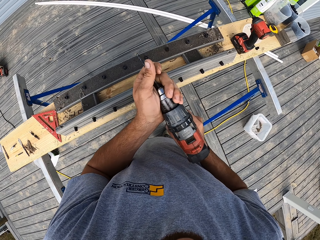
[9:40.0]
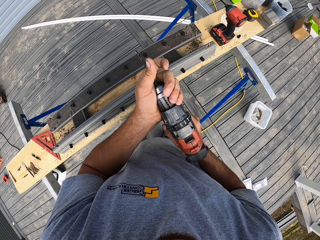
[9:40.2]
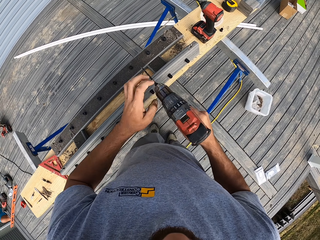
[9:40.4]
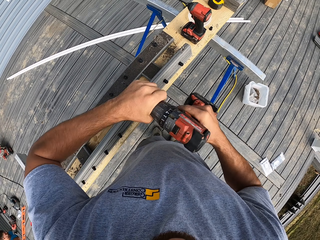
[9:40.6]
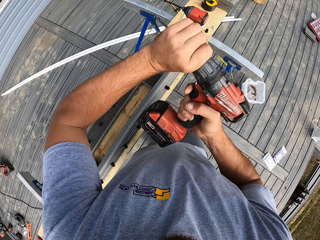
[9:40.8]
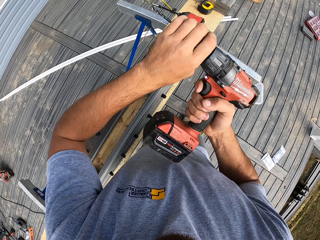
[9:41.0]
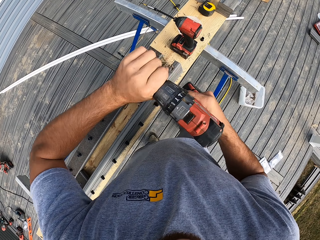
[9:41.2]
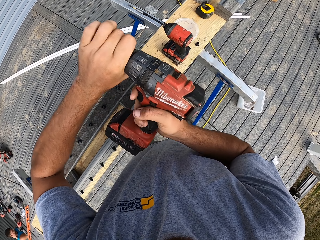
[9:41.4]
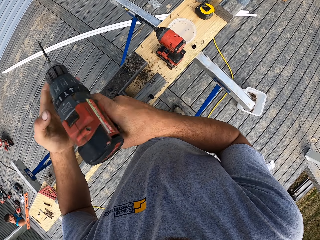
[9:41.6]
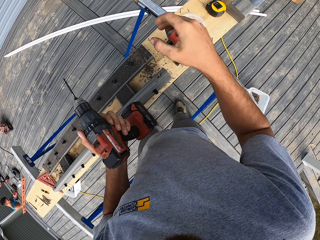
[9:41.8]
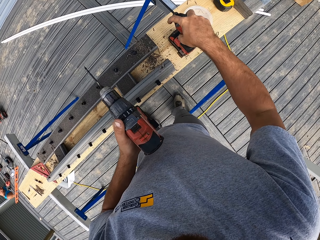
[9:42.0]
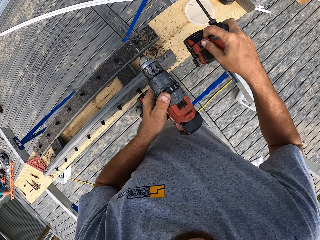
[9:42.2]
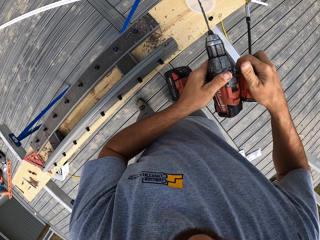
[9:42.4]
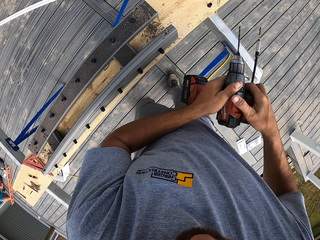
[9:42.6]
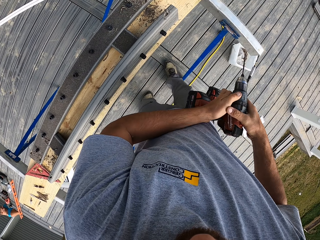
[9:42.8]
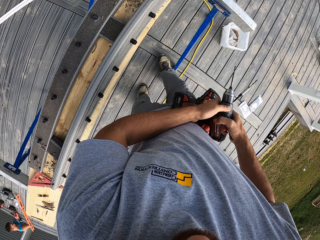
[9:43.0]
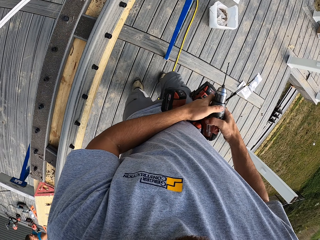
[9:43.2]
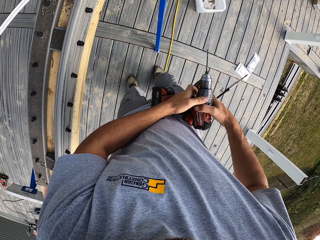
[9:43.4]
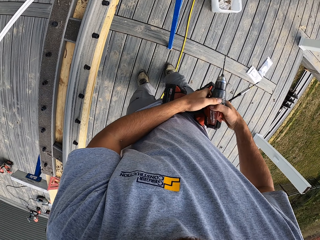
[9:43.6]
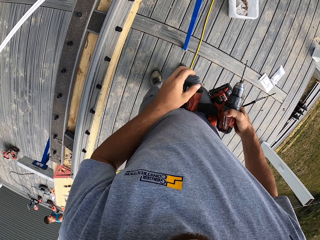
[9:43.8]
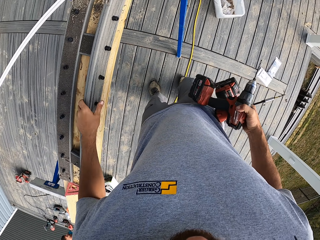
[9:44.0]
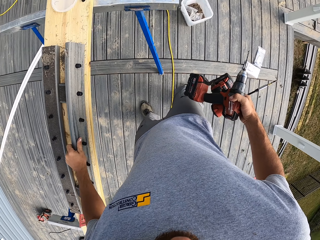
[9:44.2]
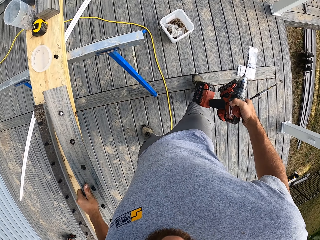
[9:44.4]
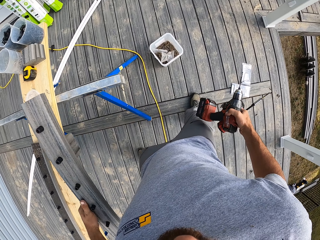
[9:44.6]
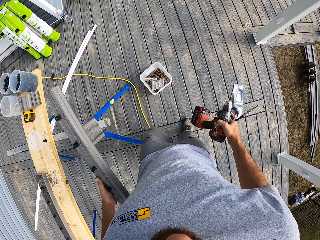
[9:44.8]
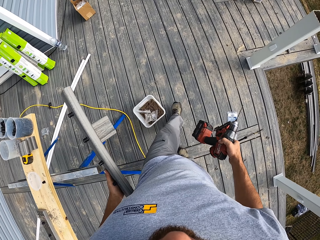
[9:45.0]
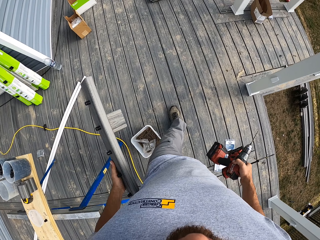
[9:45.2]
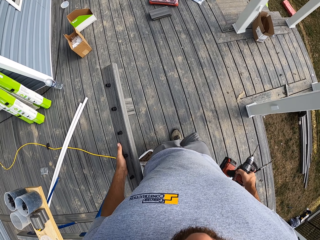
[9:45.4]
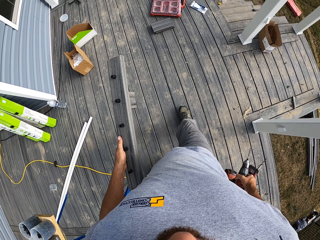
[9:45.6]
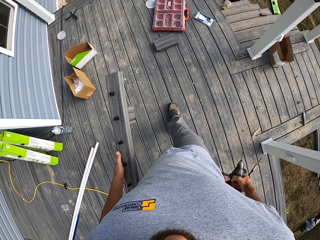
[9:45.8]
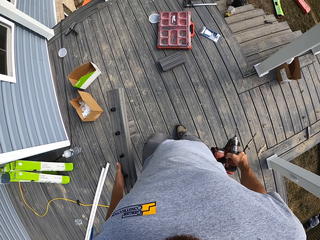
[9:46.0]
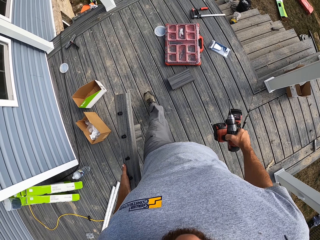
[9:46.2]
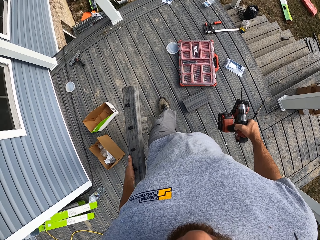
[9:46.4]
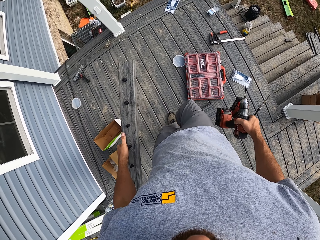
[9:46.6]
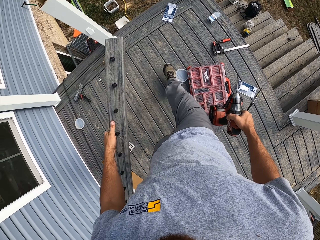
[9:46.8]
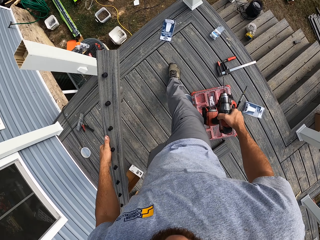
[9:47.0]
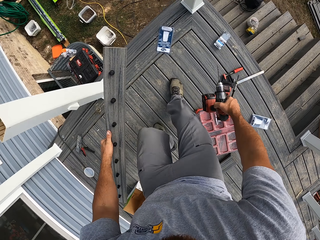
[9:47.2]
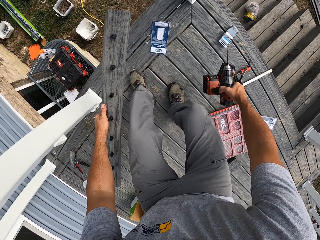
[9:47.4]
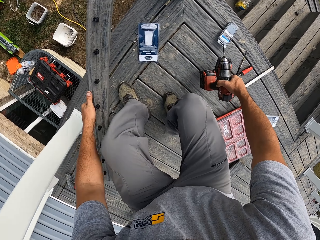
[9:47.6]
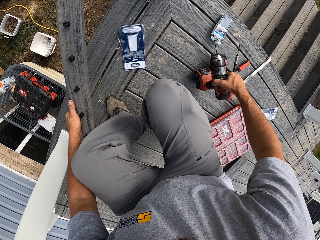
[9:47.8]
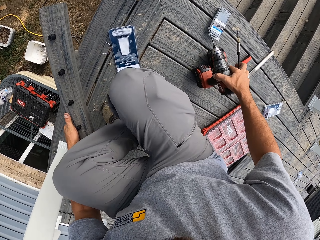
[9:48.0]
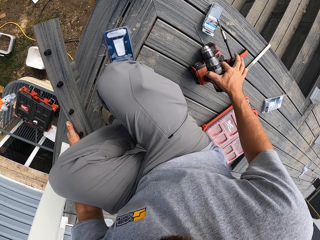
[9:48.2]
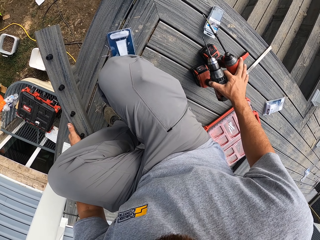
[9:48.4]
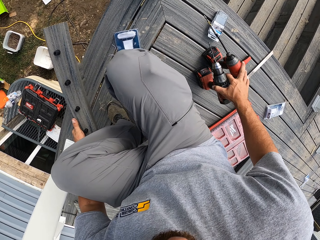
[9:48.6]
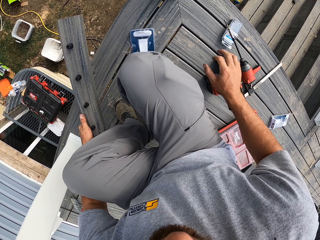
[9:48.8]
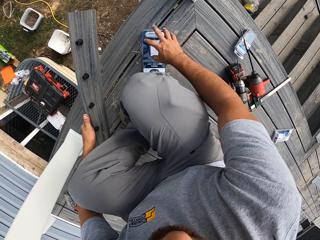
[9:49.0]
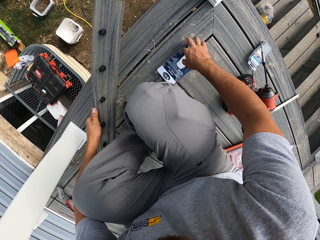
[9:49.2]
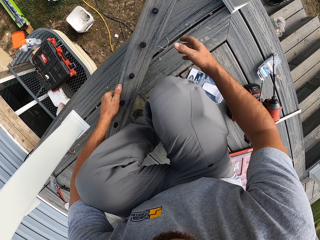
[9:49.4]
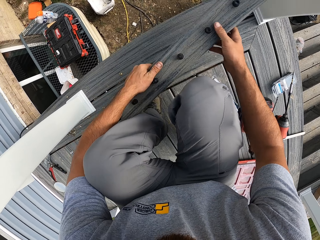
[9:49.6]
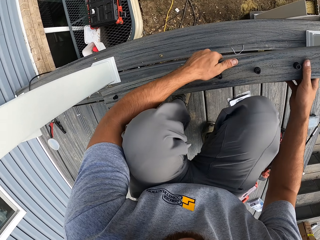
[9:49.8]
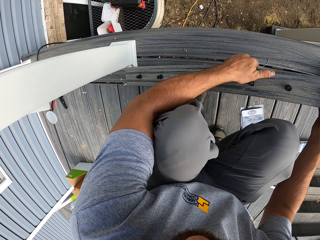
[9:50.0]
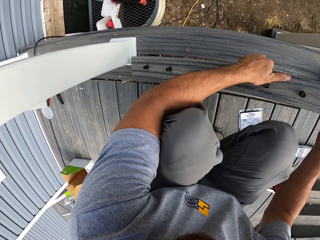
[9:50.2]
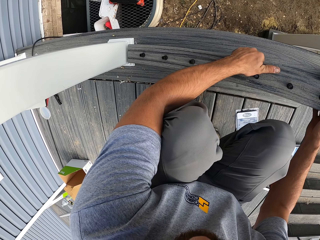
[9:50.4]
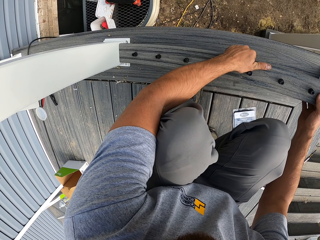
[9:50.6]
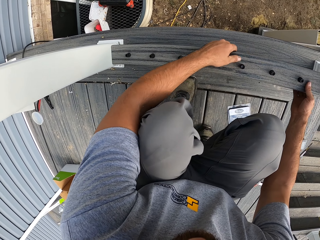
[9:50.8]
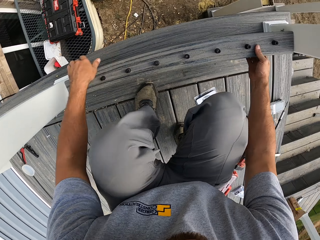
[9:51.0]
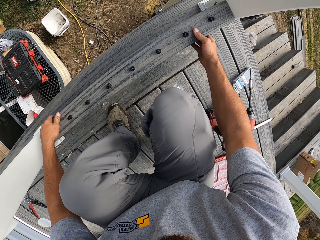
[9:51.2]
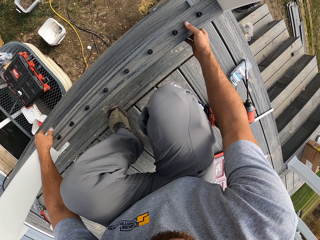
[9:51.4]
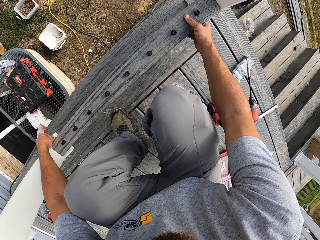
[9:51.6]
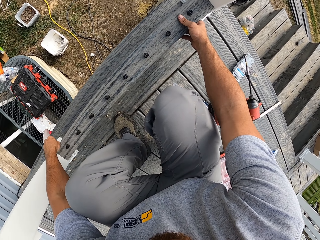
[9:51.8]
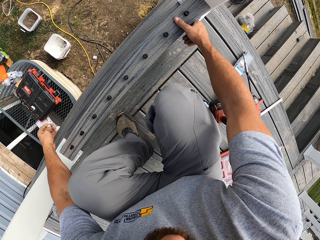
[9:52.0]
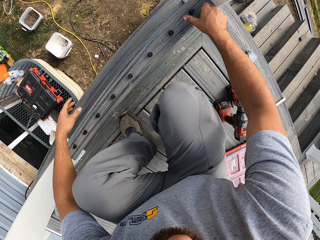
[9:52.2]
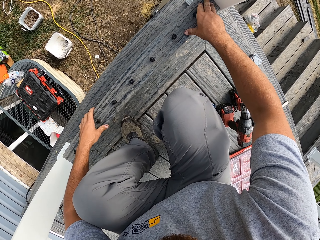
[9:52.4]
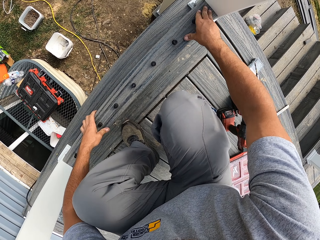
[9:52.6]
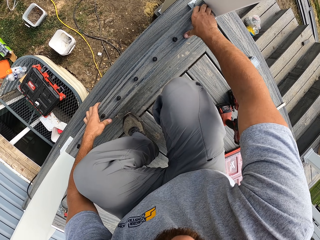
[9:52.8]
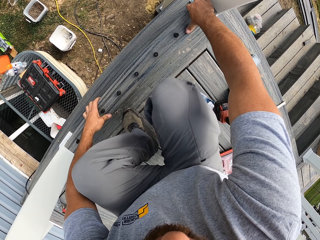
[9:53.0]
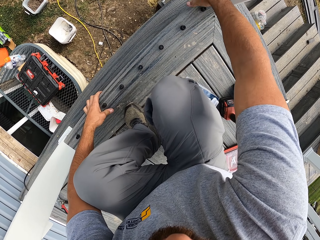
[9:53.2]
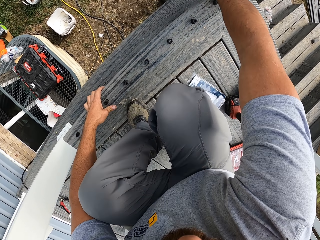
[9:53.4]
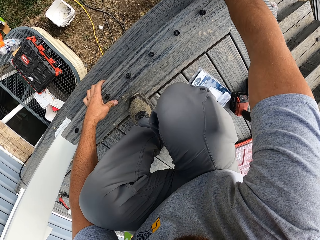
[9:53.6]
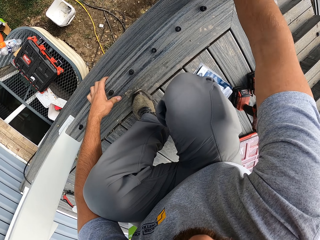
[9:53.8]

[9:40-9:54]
The camera wearer puts the screw on the drill. He tightens the screw from the drill. He takes another power drill from the wood. He picks up the wood from the bench with his left hand. He walks on the floor. He puts the drills on the floor. He fixes the wood on something with the power drill.

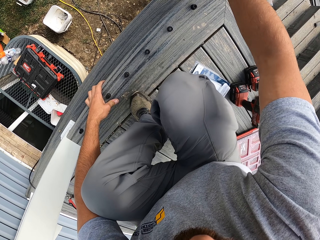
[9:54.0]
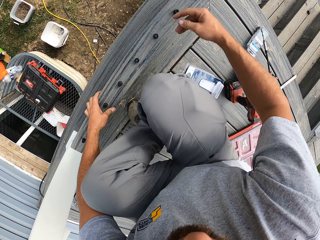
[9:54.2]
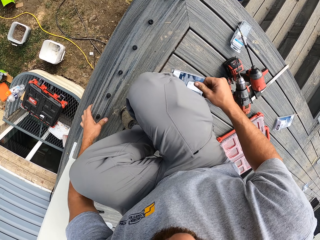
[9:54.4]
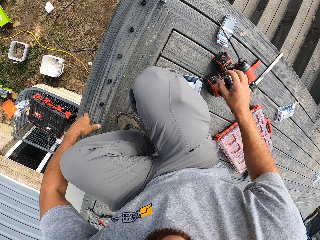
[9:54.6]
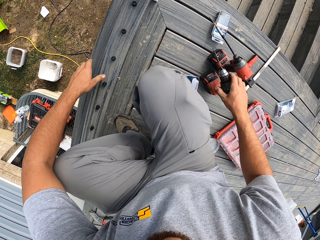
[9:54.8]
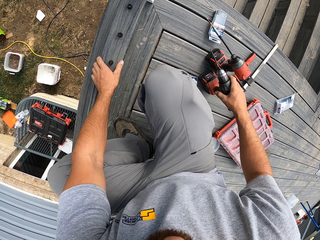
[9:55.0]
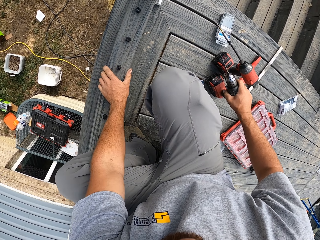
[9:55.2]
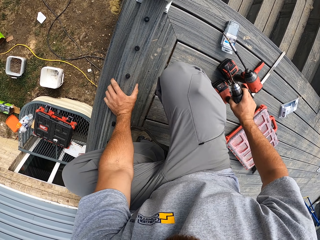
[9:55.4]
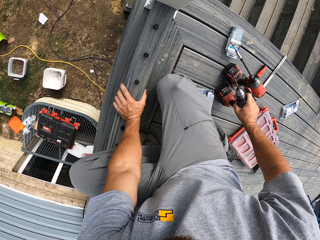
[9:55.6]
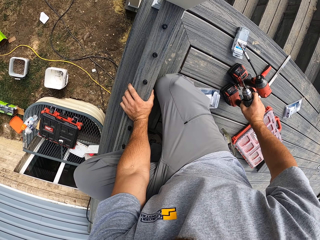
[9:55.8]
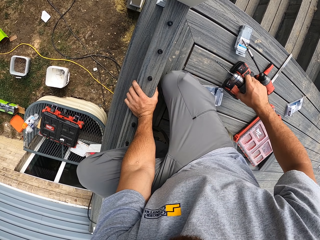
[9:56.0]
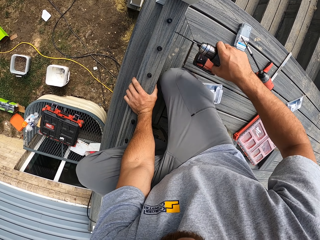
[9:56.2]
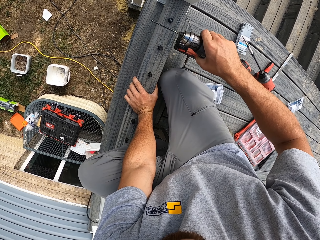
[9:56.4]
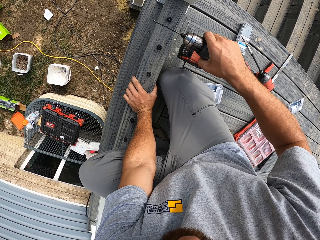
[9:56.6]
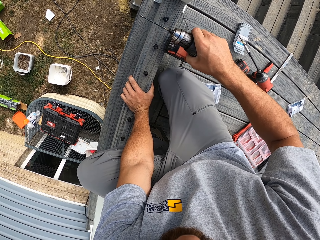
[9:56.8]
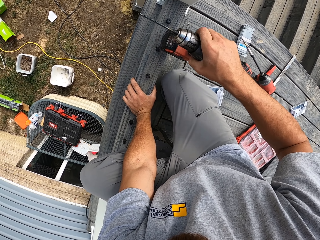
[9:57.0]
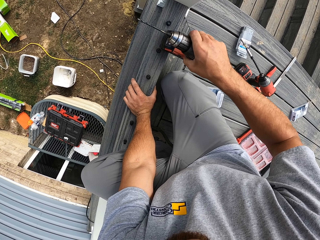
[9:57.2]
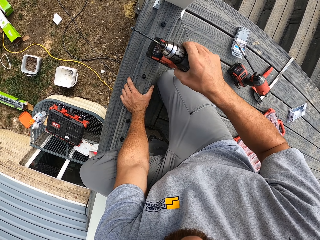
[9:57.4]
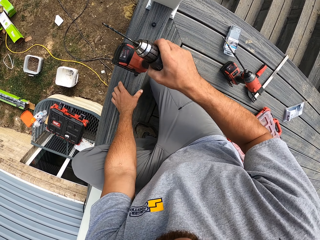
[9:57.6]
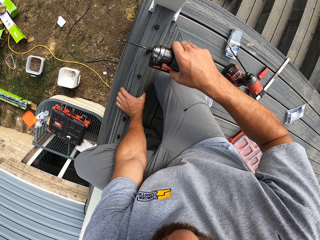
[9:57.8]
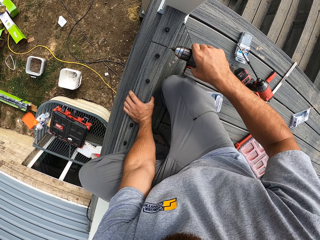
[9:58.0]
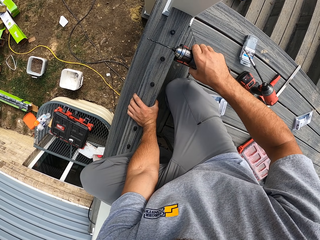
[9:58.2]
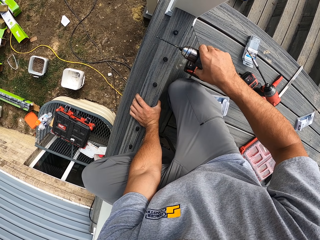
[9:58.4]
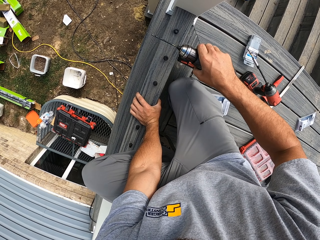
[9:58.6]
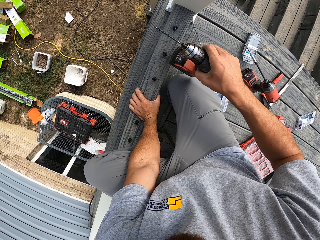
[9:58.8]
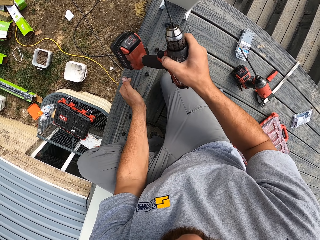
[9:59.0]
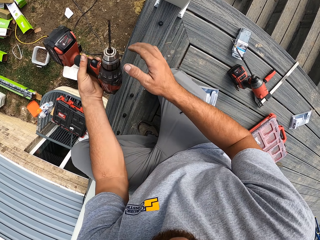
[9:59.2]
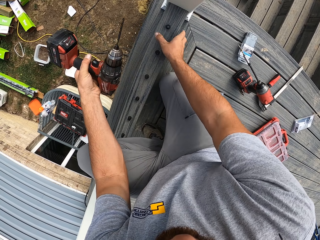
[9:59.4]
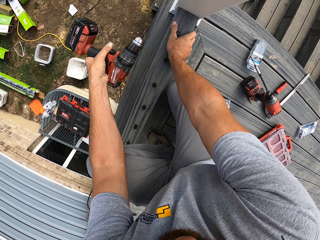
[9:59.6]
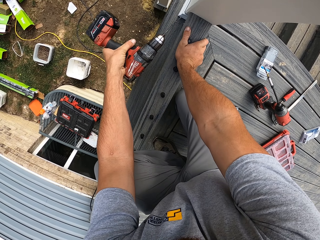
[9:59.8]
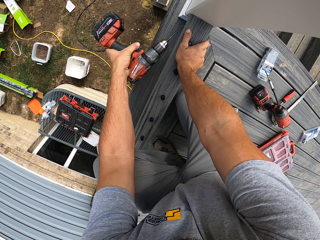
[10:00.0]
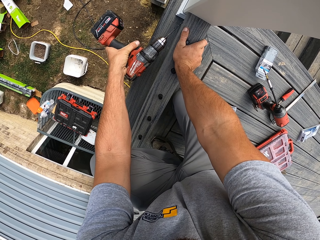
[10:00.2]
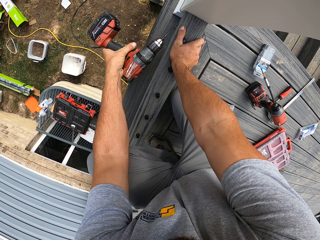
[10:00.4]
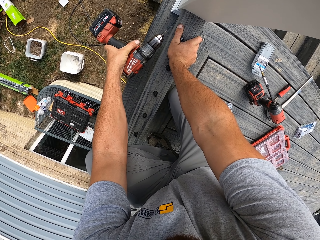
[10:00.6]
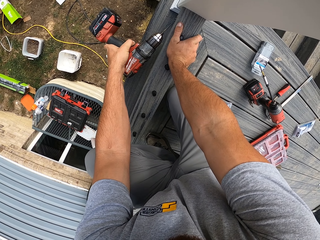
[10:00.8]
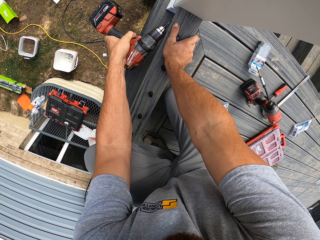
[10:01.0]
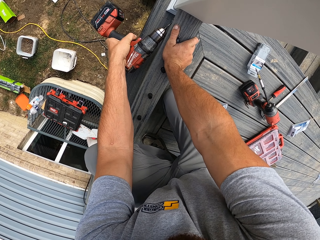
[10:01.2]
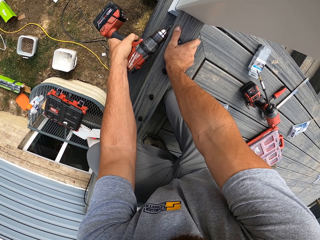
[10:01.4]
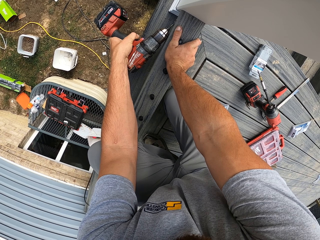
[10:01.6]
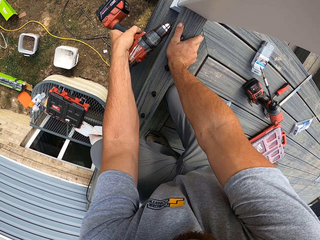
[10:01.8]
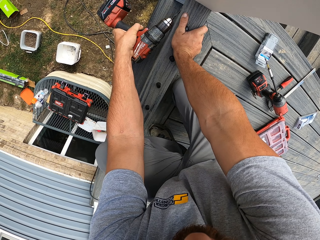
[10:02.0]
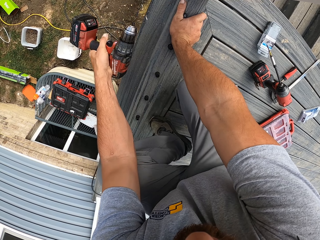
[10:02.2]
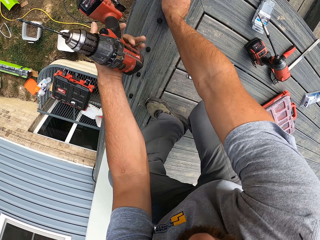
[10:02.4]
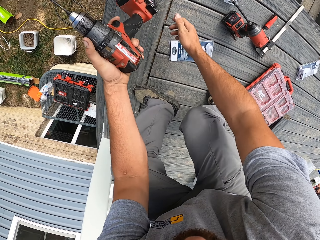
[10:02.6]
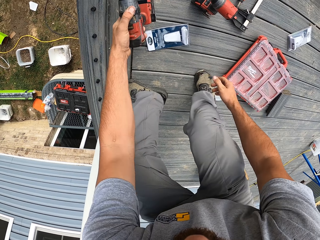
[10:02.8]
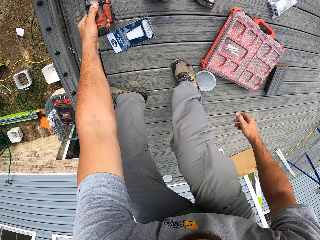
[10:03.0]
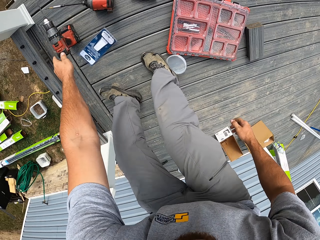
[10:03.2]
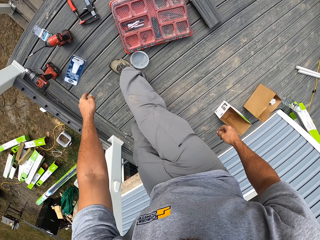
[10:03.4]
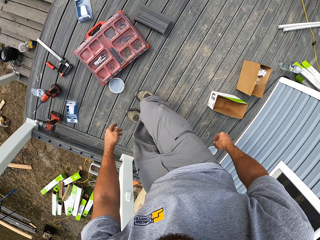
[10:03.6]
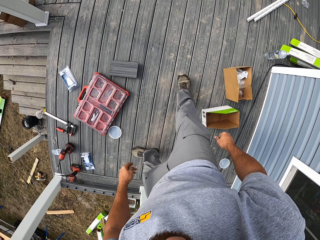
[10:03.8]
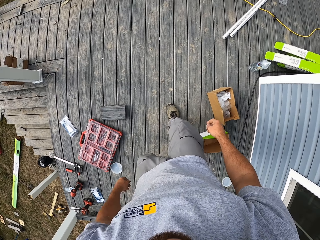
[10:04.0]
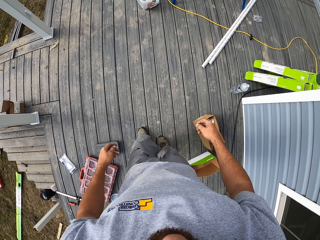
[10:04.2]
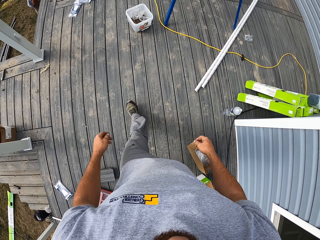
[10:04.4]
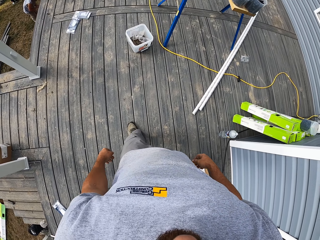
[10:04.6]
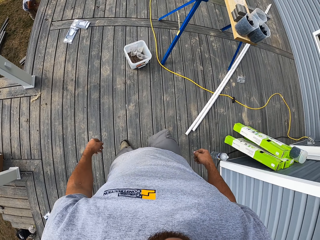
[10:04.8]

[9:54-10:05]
The camera wearer picks up the drill from the floor. They hit the wood with the drill. They pin a nail on the wood. They put the drill on the floor. They walk on the floor.
